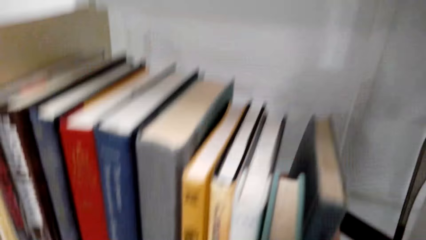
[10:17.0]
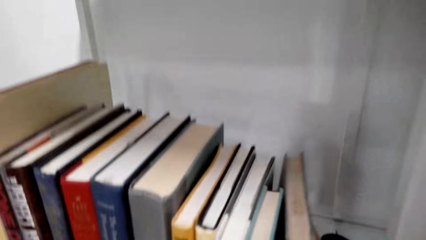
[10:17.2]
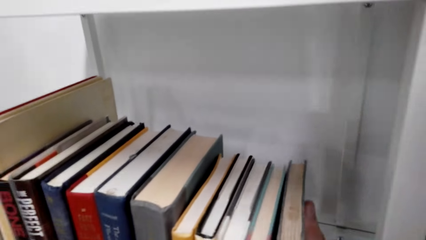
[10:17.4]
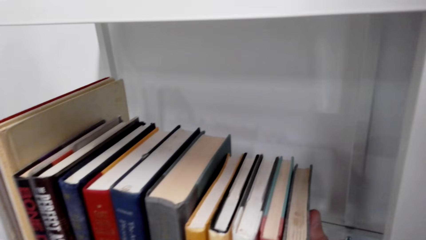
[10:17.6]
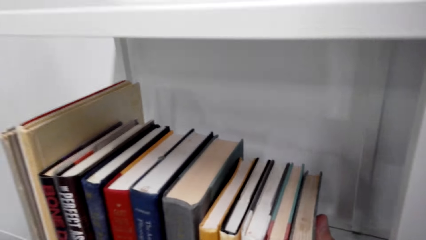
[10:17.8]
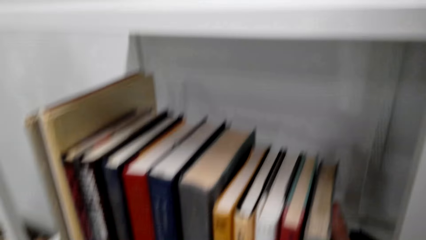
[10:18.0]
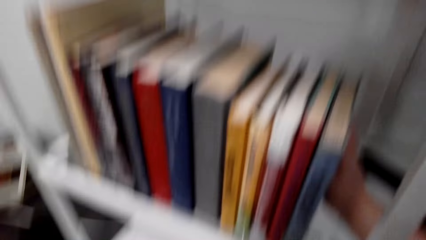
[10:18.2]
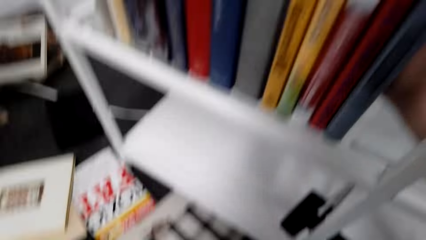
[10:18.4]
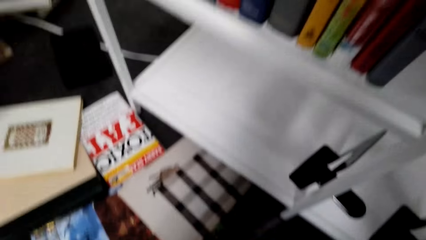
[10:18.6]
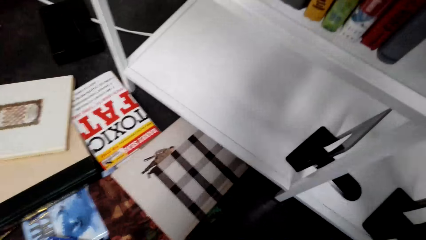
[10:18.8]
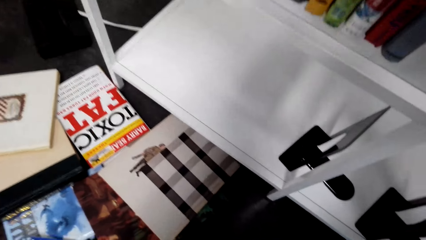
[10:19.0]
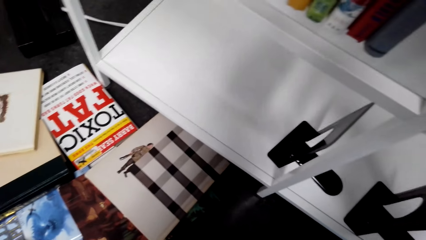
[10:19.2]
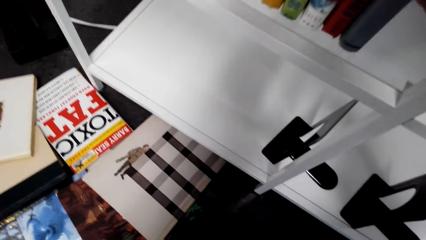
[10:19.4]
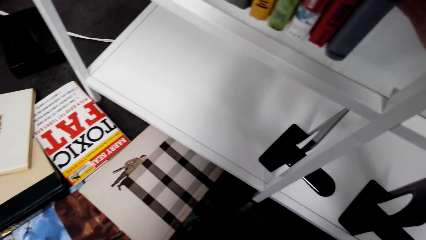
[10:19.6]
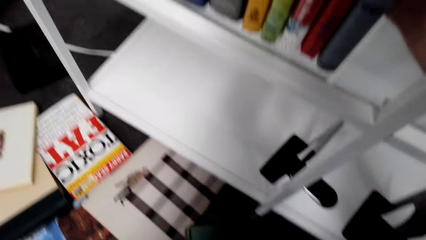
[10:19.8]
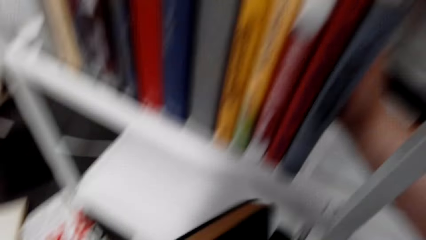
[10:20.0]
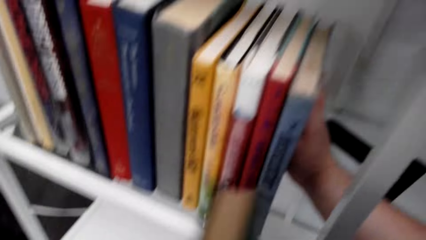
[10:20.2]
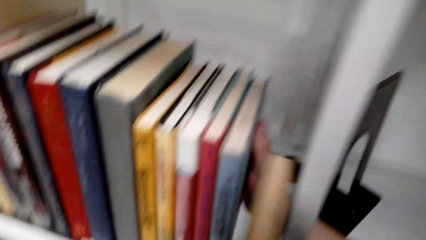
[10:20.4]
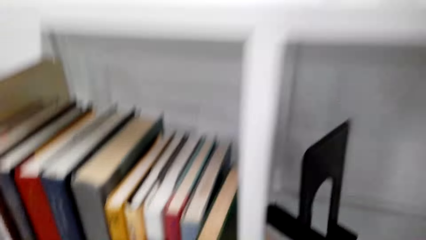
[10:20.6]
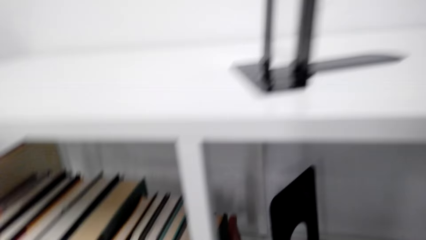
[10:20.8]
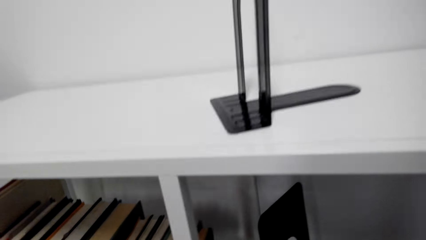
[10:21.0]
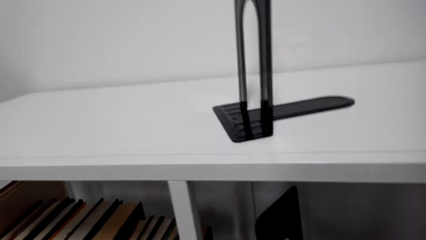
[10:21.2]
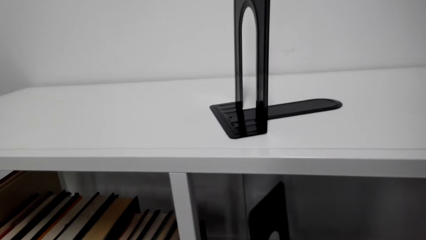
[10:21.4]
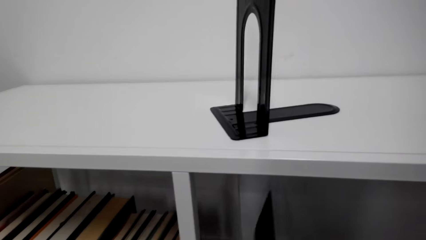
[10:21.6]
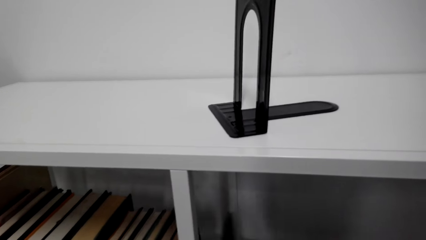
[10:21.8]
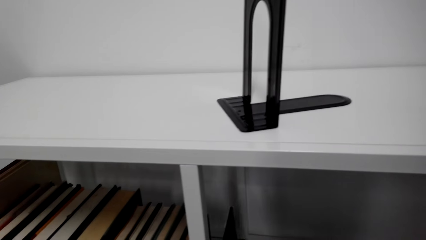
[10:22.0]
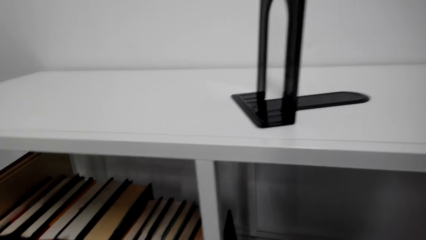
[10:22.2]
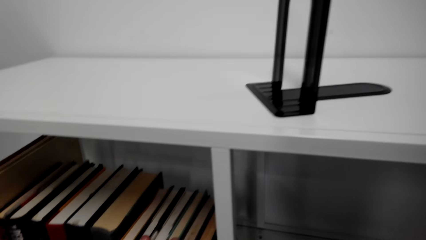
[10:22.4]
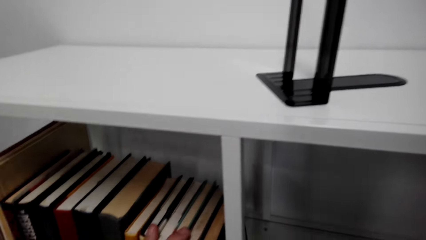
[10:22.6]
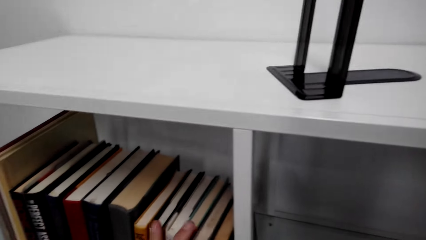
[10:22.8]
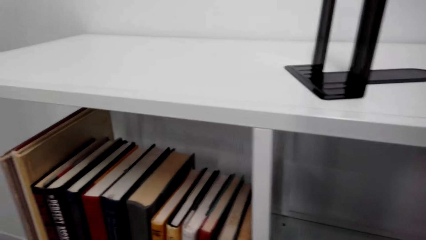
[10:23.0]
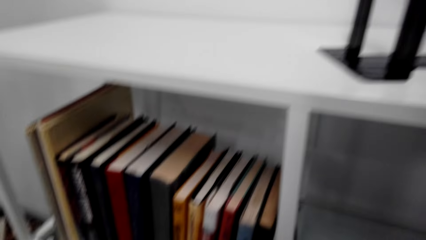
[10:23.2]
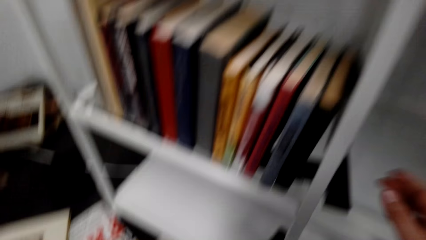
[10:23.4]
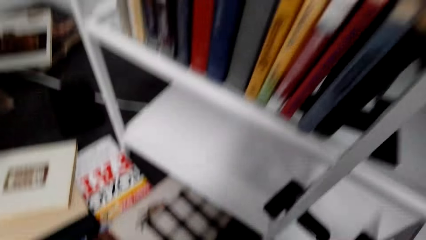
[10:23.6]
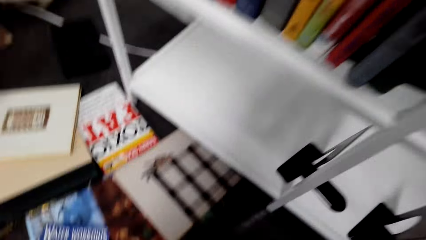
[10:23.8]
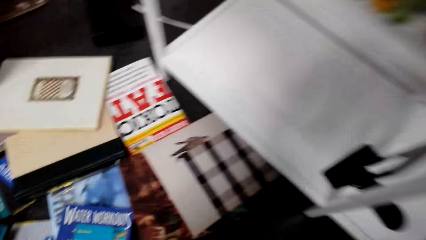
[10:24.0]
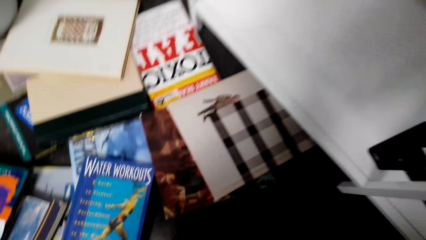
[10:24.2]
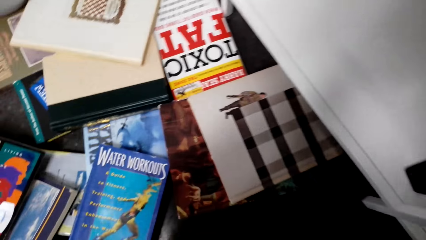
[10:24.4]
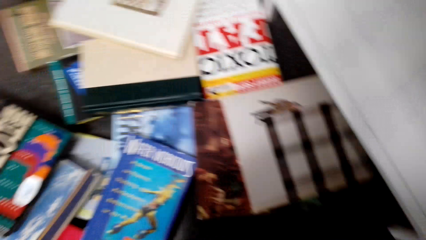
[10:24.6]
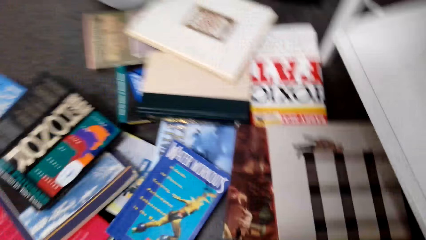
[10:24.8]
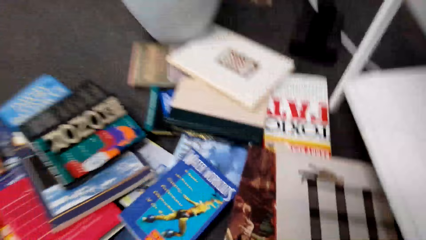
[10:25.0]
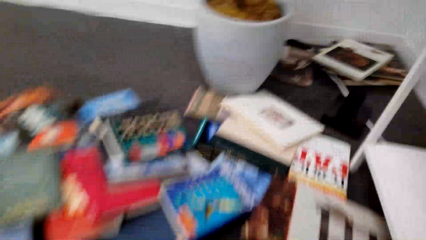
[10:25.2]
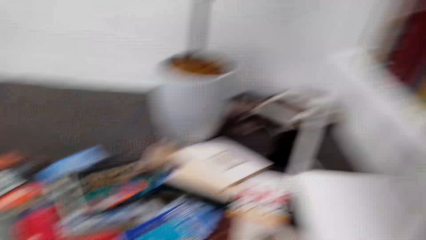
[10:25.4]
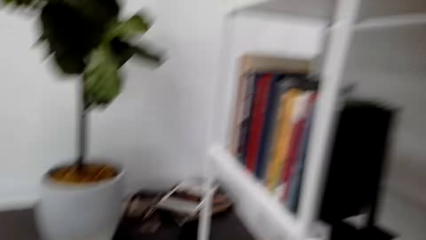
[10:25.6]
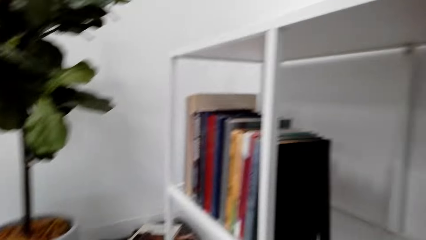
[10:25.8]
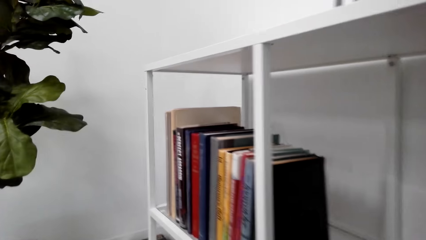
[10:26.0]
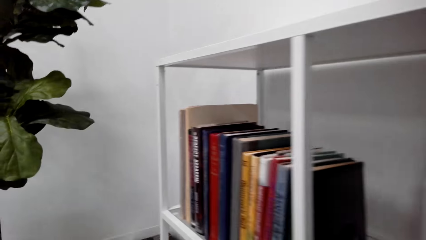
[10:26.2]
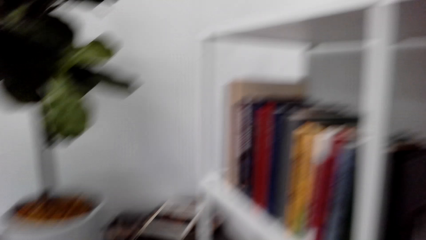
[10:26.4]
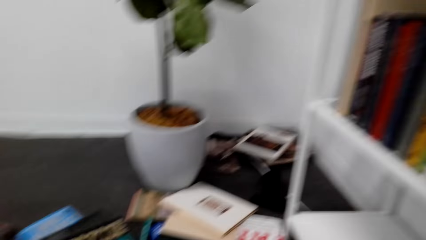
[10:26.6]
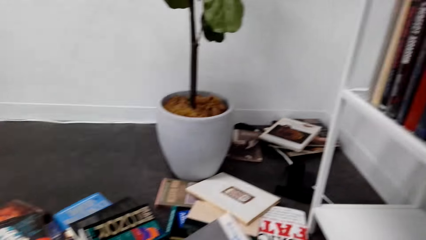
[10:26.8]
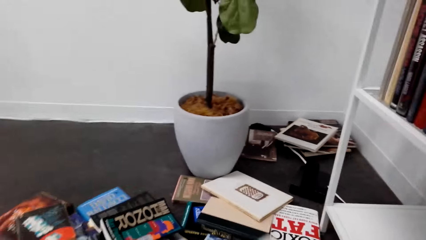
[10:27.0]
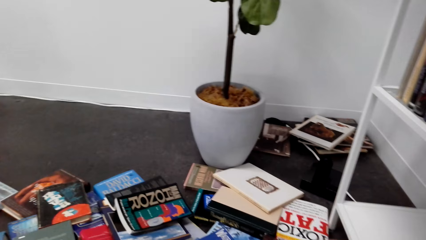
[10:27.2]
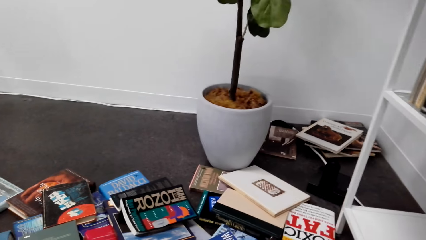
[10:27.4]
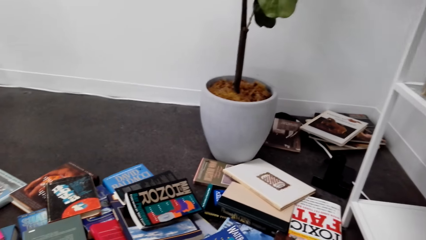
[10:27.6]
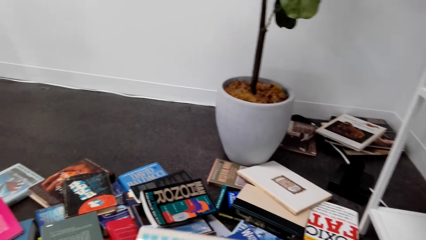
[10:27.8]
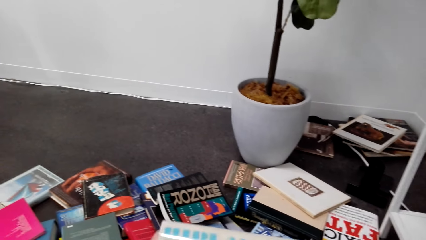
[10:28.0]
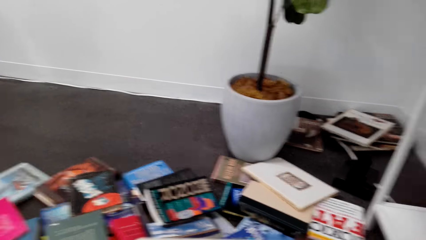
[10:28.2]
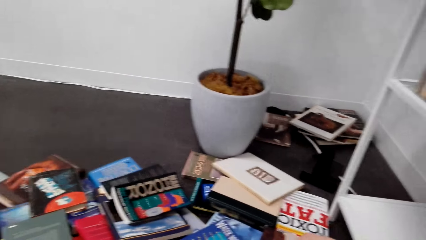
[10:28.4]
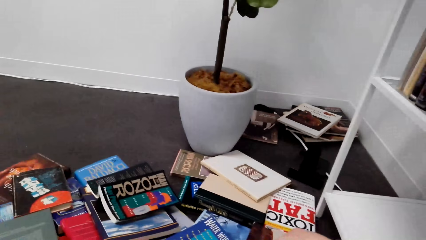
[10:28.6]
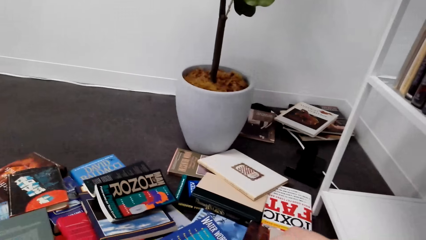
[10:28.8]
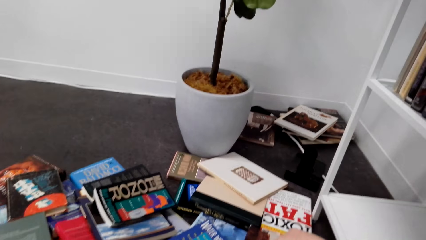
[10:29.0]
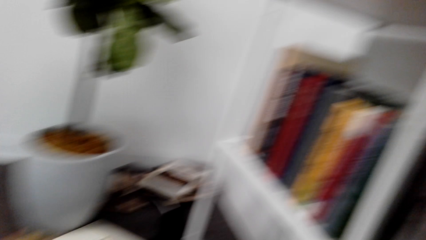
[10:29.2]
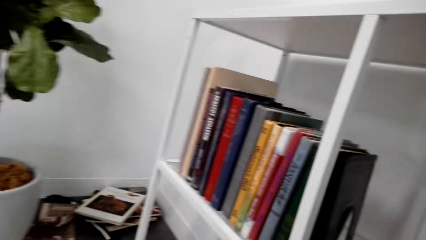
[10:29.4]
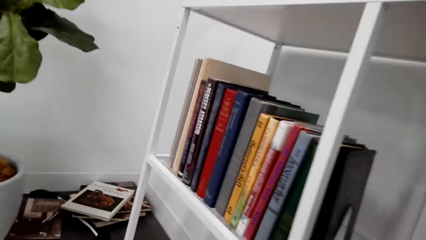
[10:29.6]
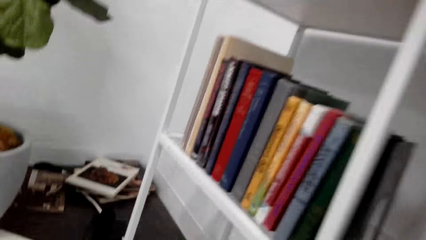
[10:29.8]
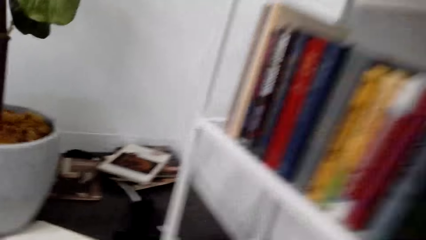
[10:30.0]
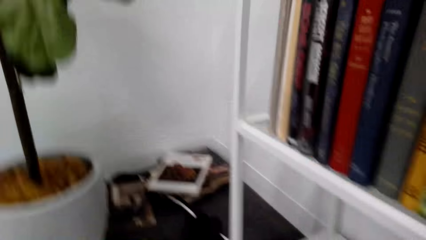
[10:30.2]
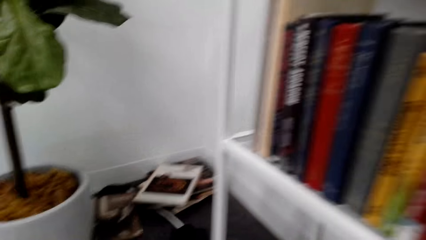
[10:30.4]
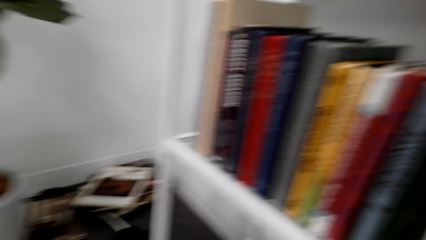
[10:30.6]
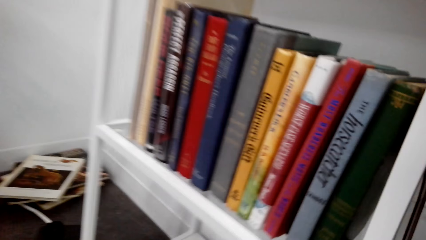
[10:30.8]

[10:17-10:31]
The camera wearer stacks the book on the shelf. They look at the shelf. They stack the book on the shelf. They move the bookend towards the books. They look at something on the shelf. They look at the books on the floor. They look around the room. They look at the books on the shelf, look at the books on the floor, and look at the books on the shelf.

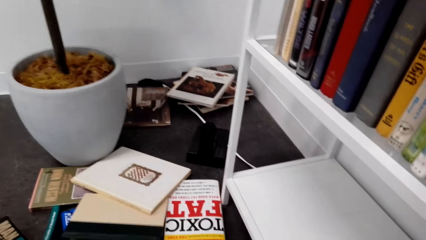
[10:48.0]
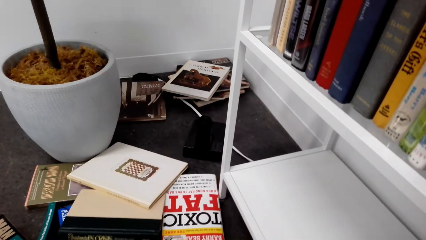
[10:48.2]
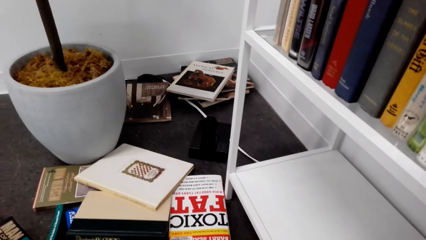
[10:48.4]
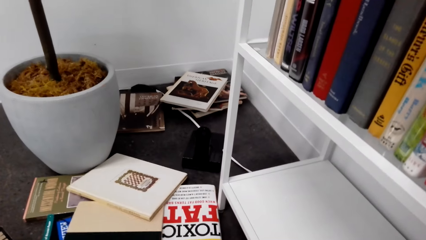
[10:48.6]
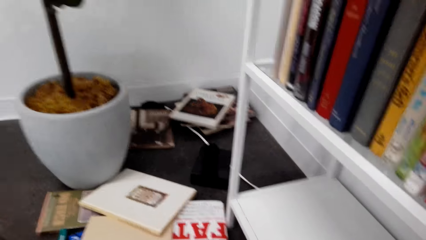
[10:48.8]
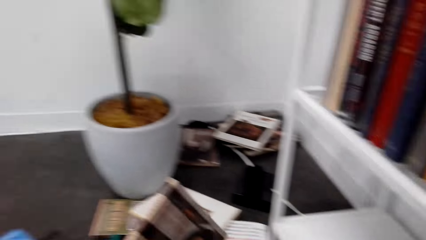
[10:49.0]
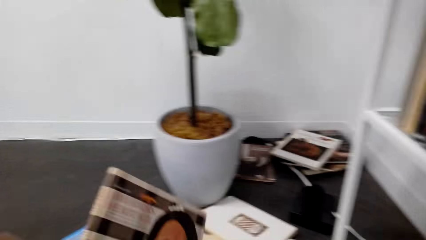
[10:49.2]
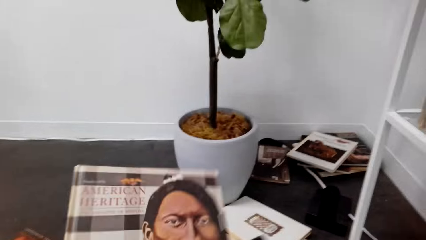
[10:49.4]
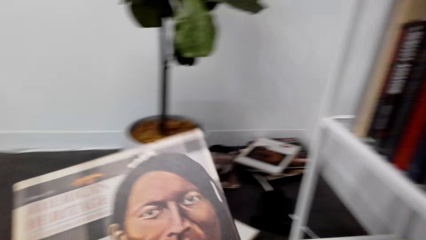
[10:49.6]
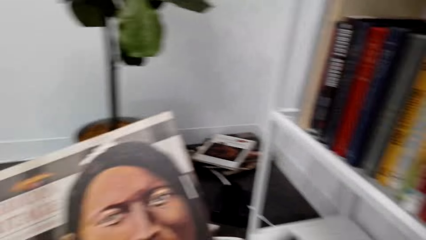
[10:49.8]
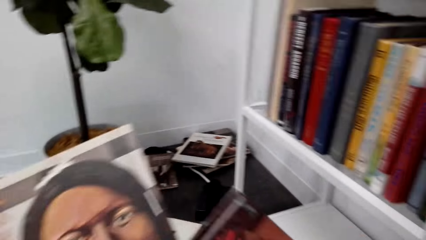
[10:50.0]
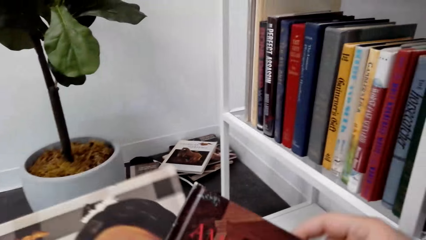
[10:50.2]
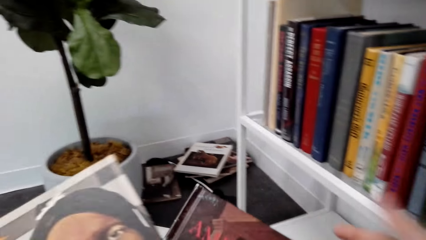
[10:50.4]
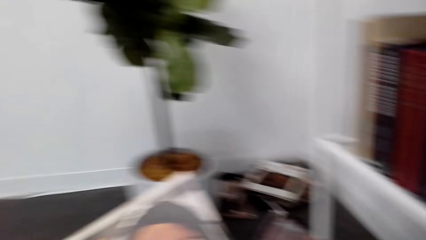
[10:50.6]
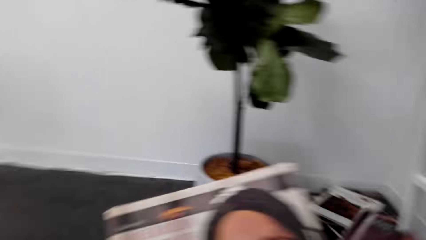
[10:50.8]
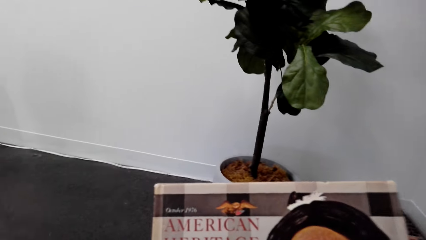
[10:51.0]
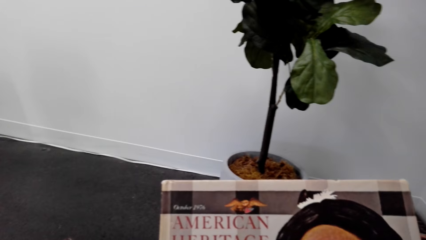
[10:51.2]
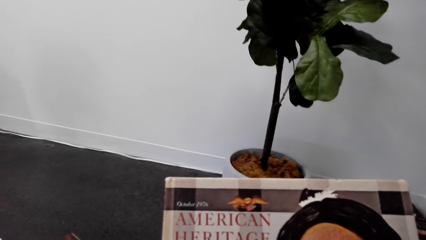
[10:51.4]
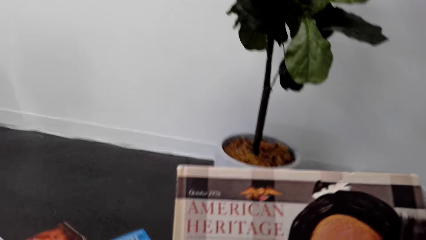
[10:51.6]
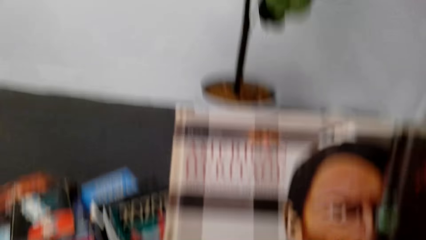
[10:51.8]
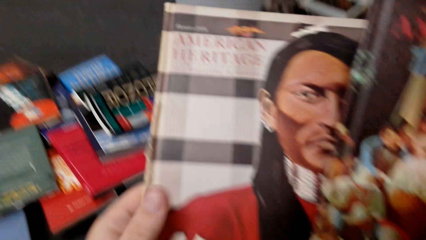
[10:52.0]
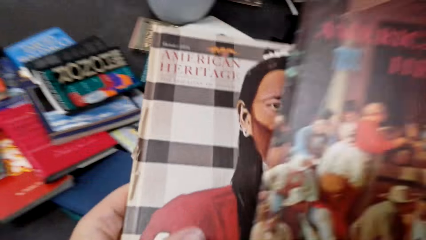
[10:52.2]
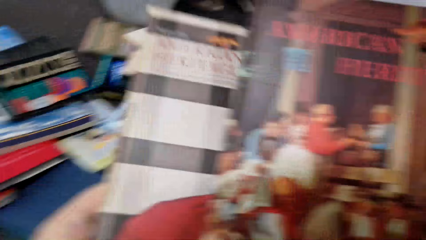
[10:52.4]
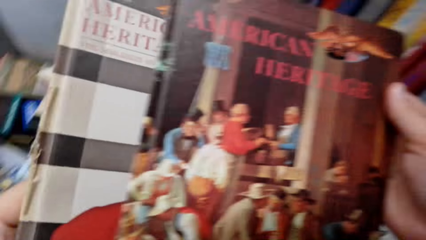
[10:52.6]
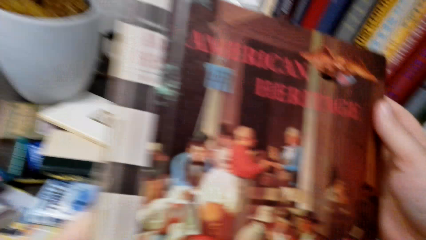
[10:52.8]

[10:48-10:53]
The camera wearer picks up the book. They hold the books and look at the book.
